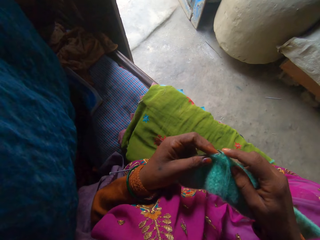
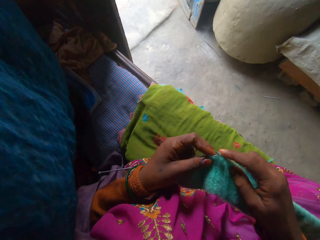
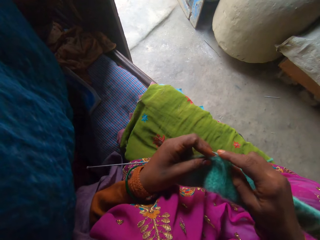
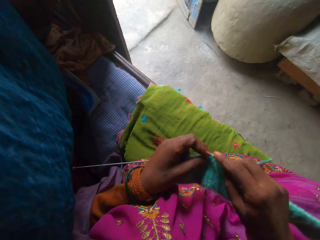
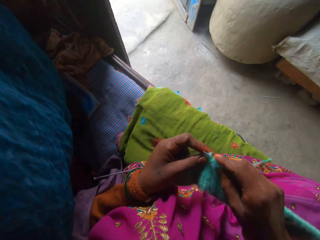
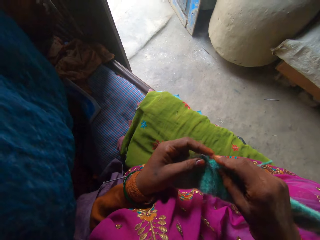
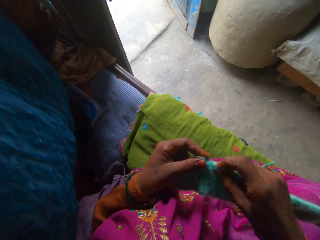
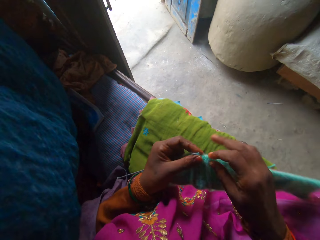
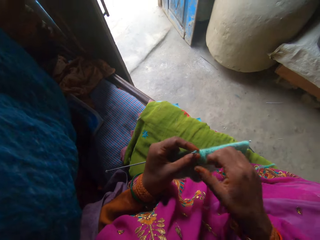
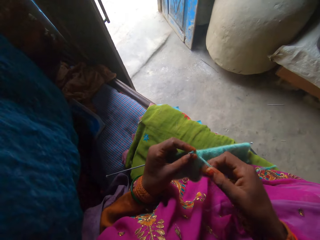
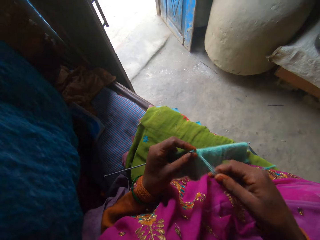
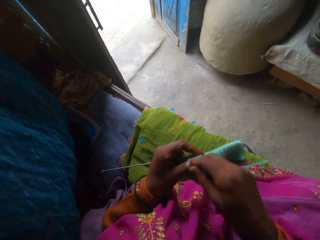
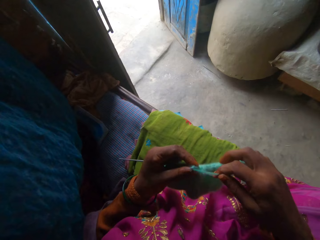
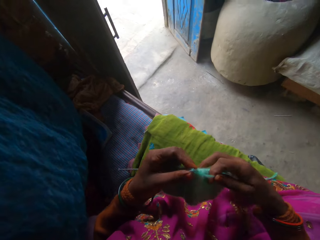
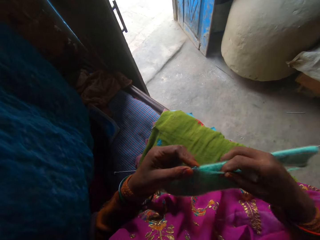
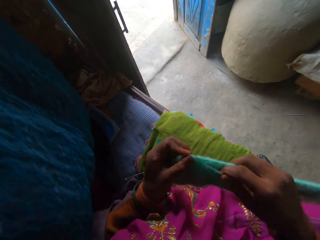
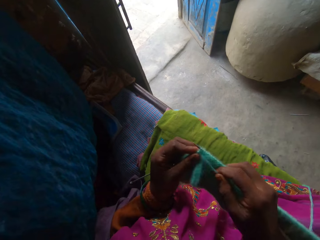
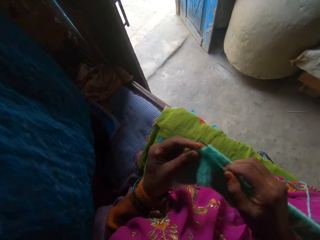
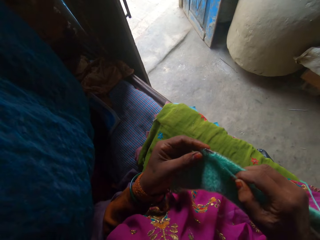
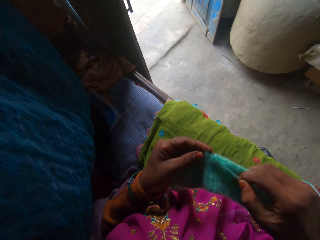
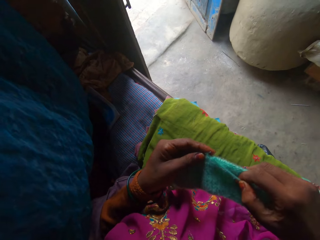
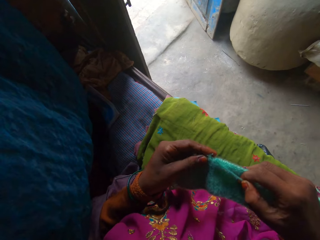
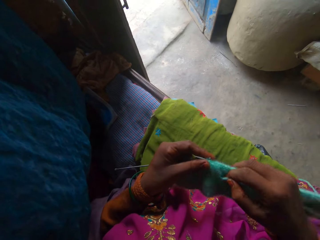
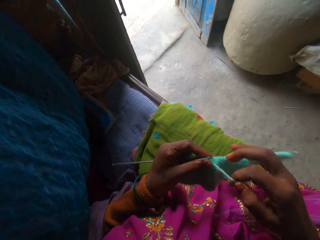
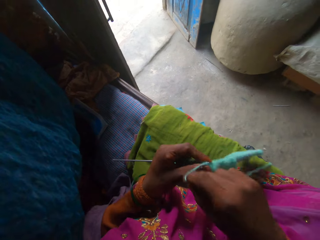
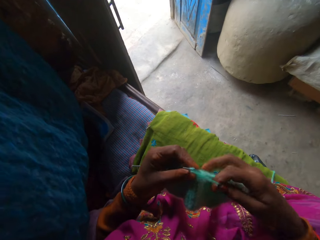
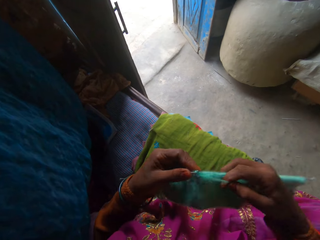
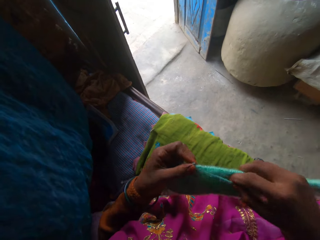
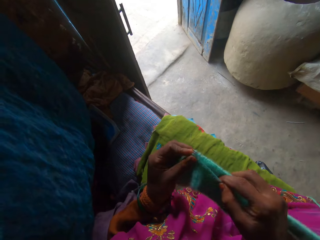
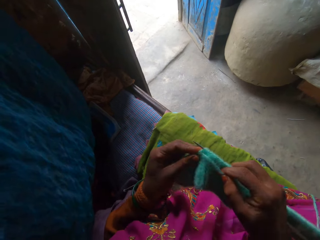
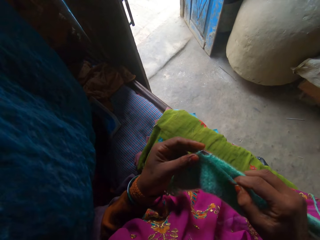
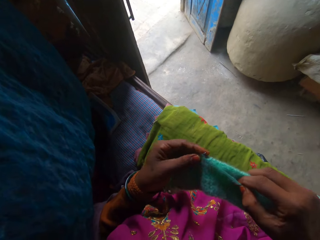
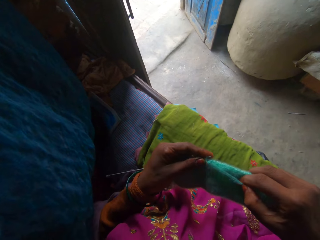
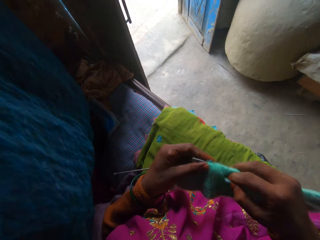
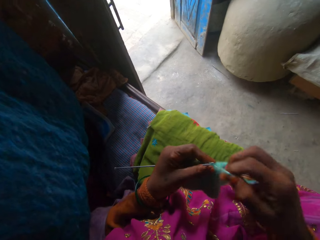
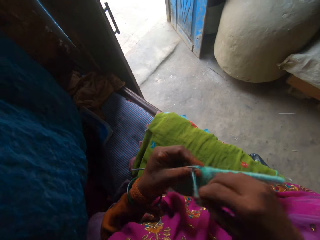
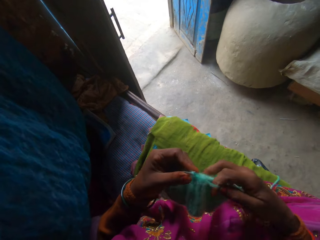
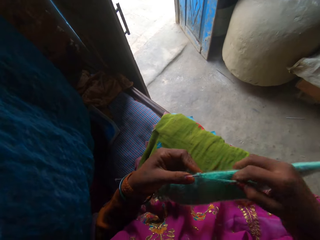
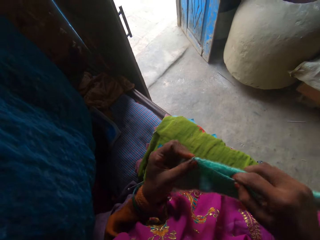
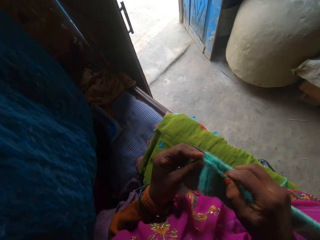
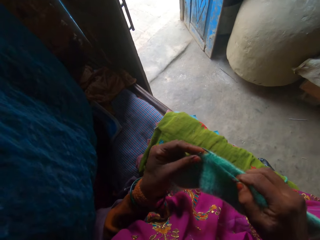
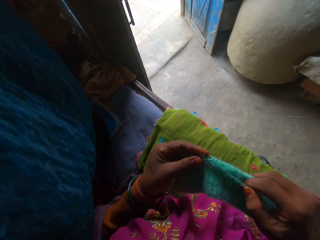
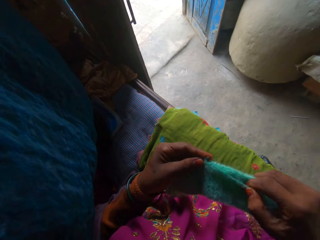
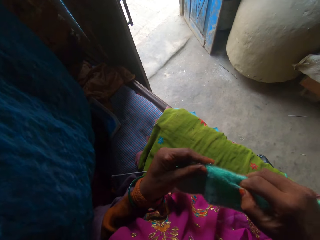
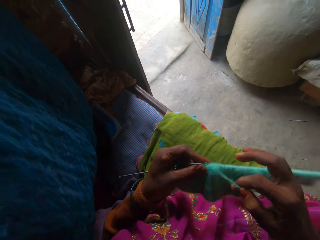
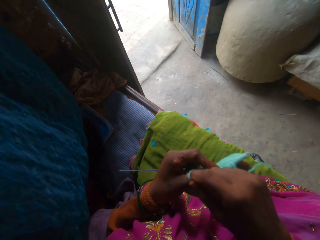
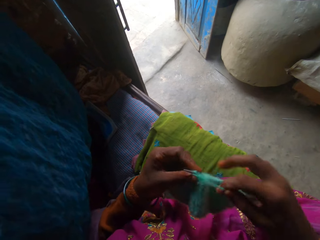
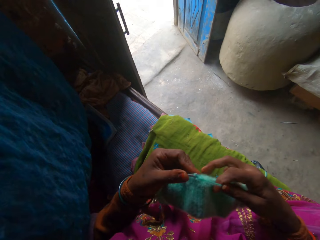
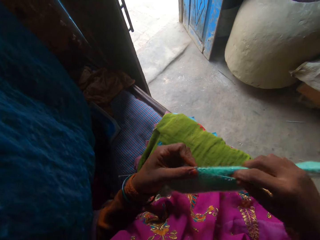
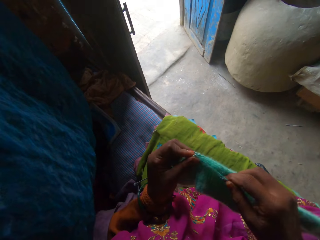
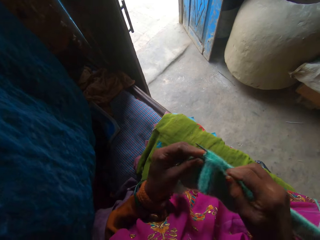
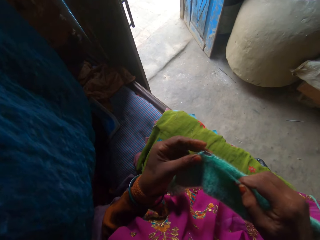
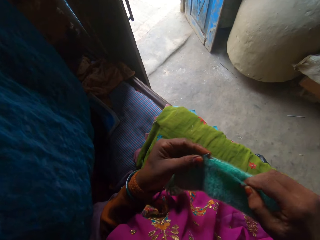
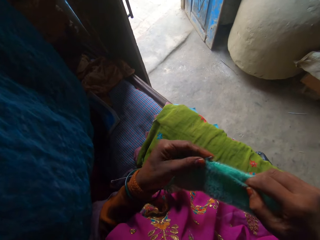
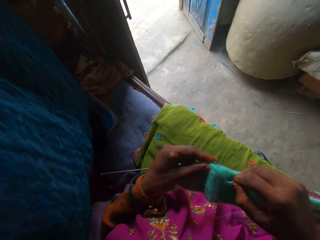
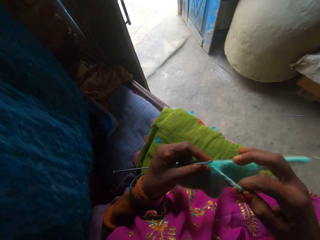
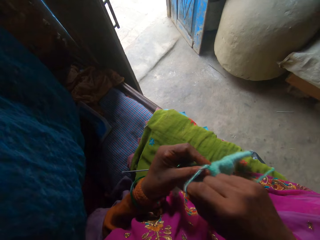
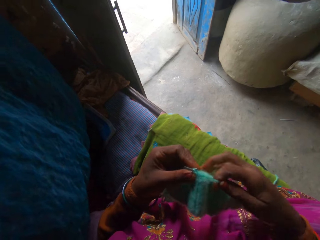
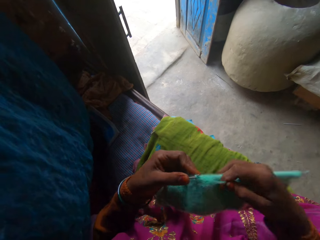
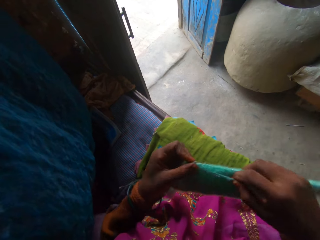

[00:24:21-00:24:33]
The camera wearer sews cloths.

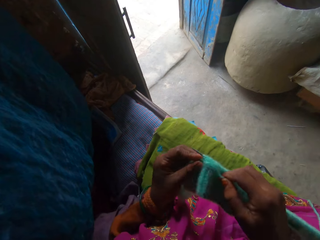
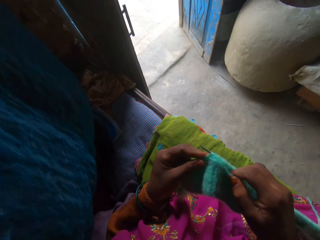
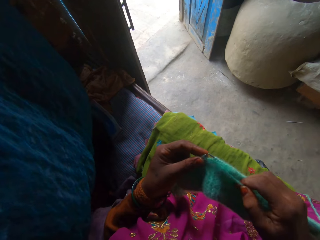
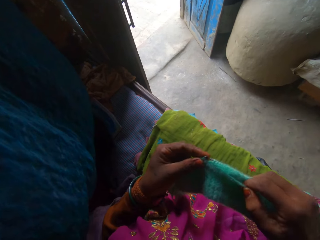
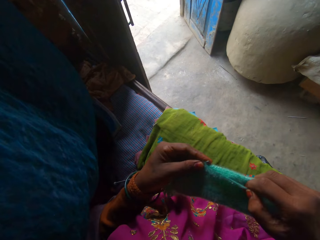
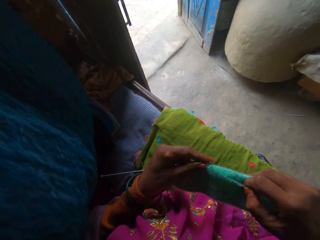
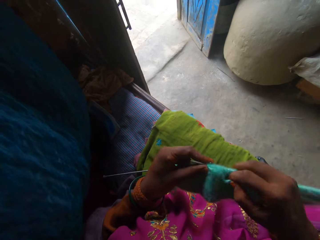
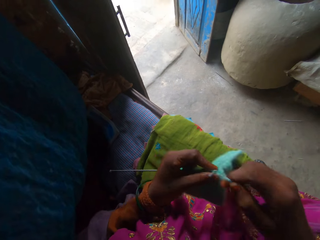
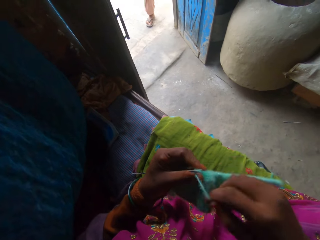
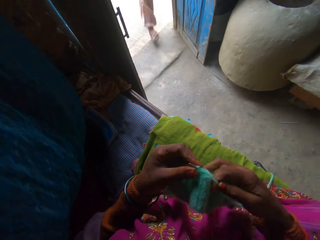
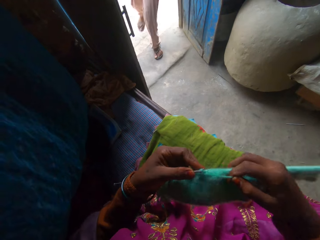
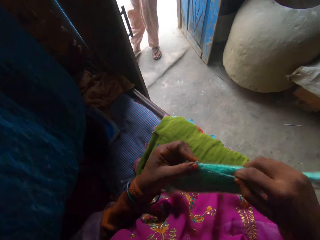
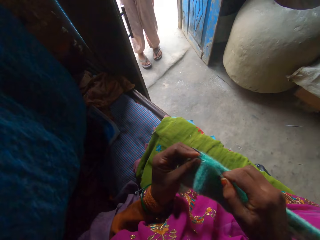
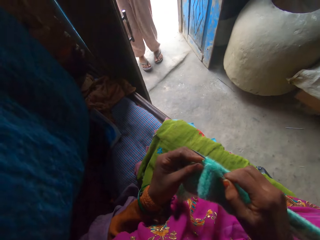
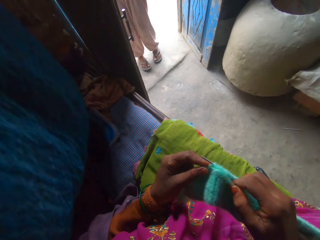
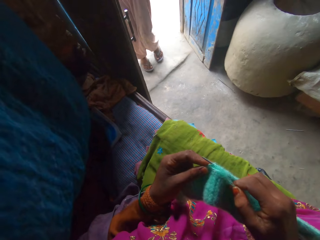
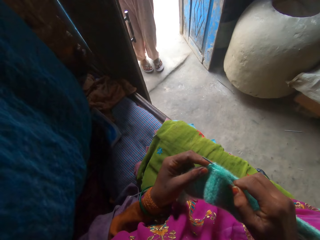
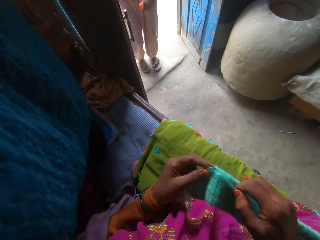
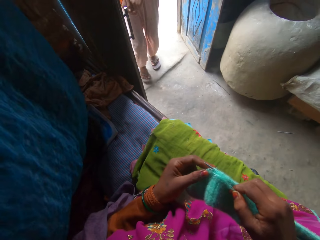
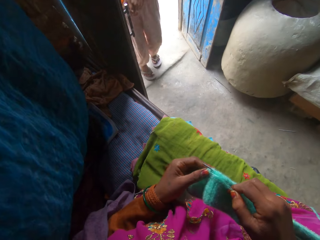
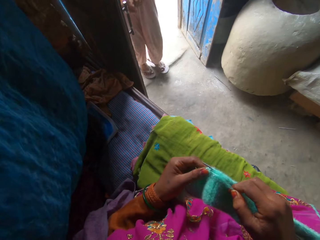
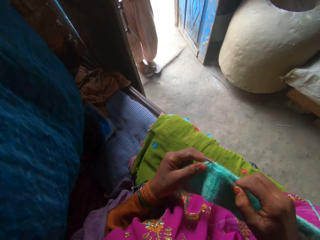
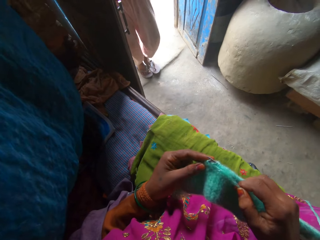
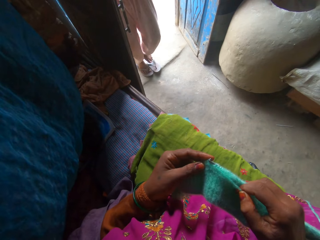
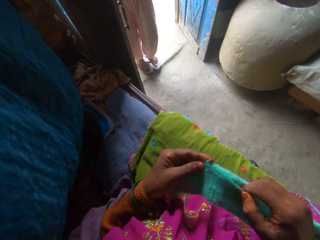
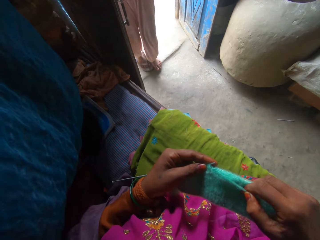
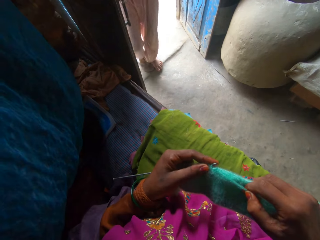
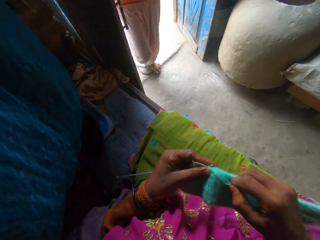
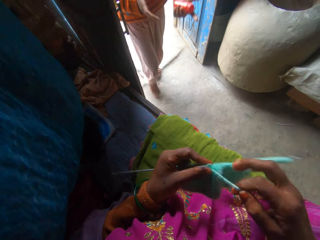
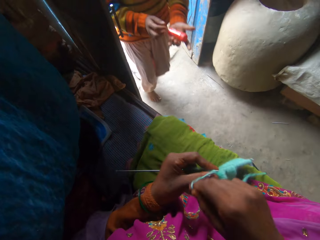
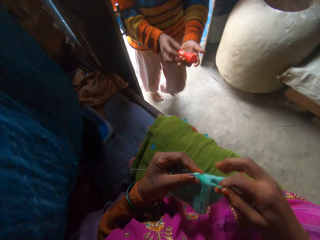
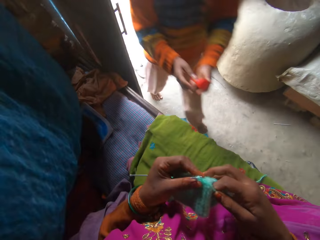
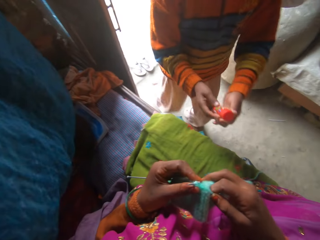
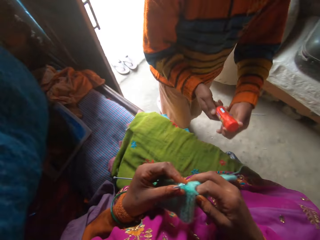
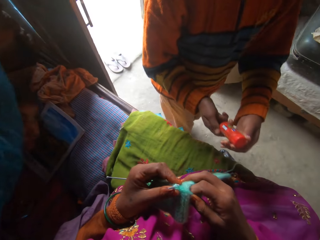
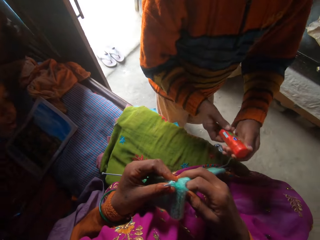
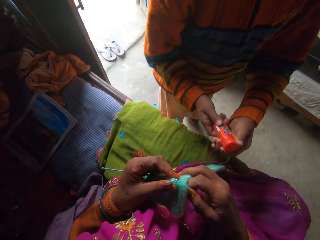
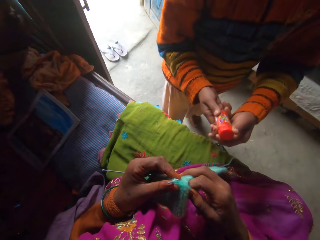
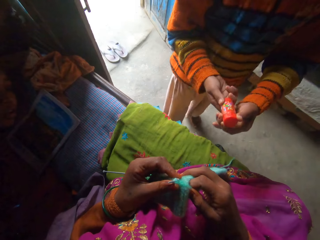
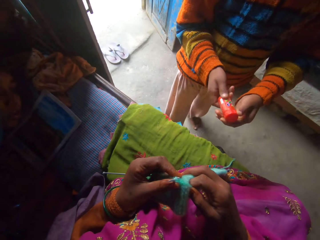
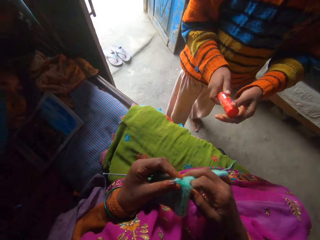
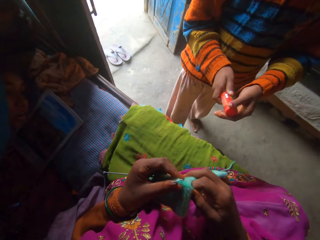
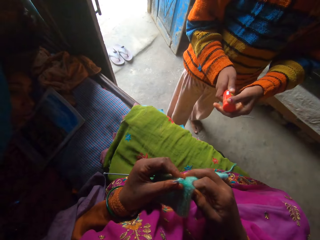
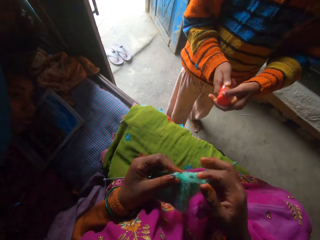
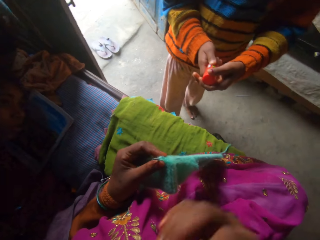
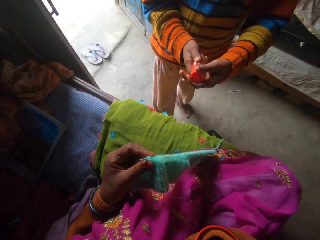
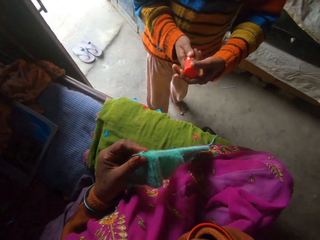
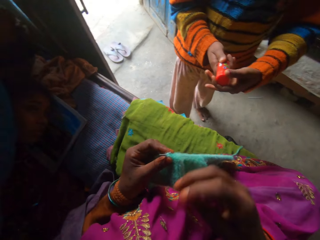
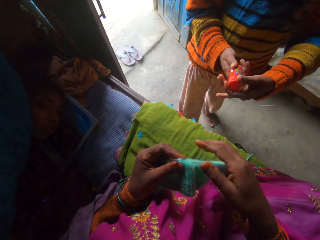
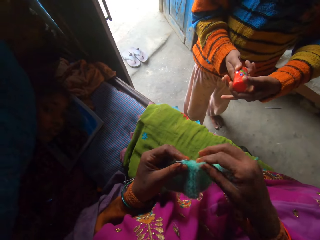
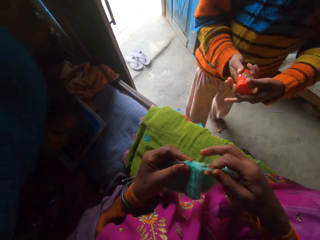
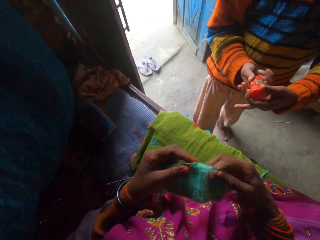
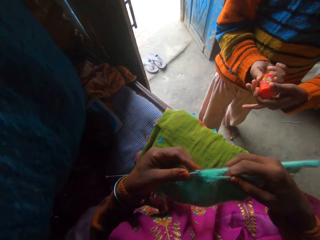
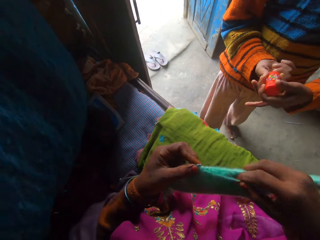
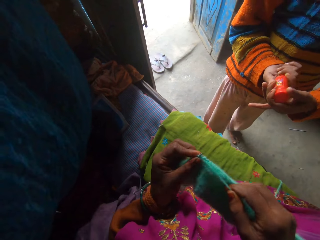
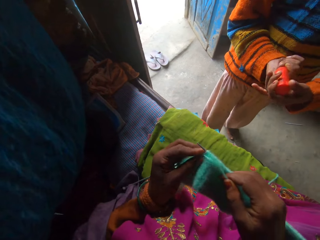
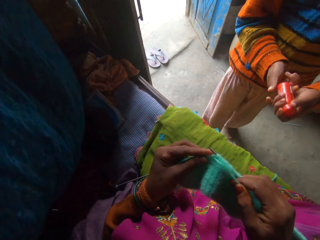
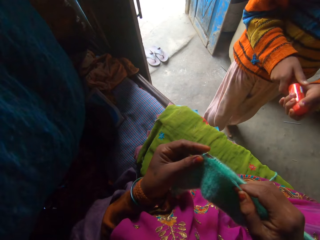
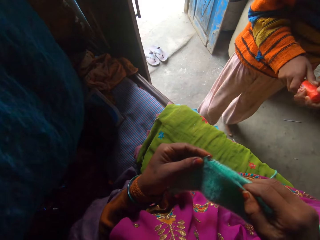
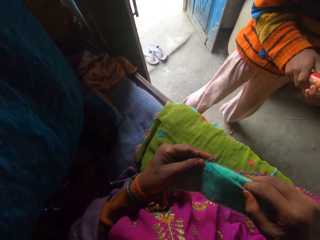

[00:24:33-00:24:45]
A child walks in. The child removes the slippers. The child holds a tube. The child shows something to the camera wearer. The camera wearer knits a thread with a knitting needle.
